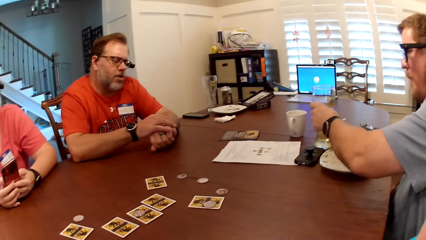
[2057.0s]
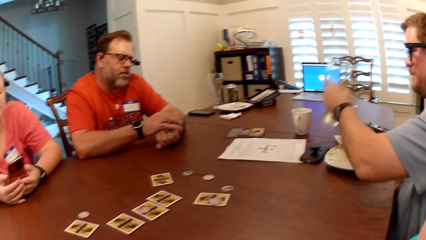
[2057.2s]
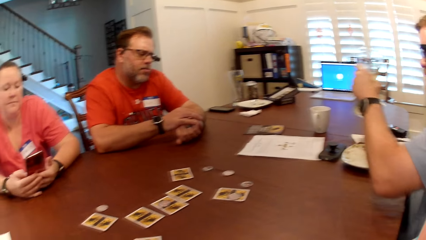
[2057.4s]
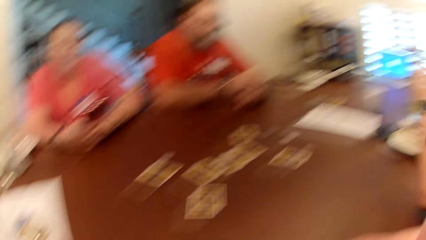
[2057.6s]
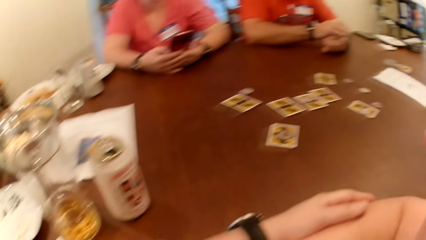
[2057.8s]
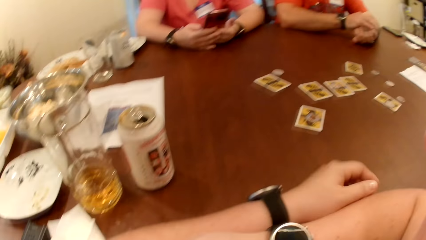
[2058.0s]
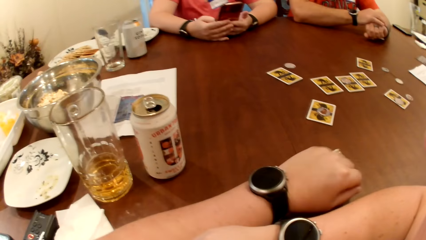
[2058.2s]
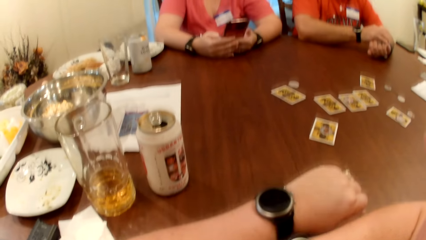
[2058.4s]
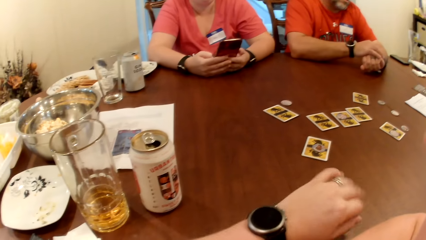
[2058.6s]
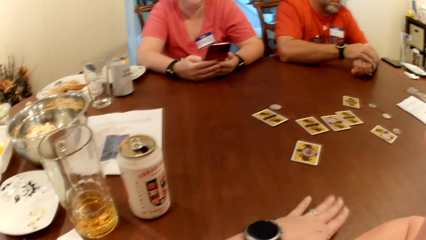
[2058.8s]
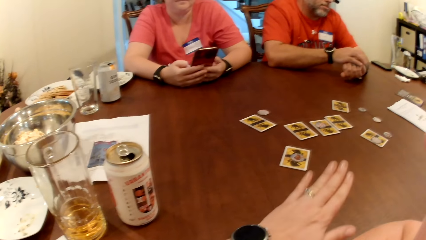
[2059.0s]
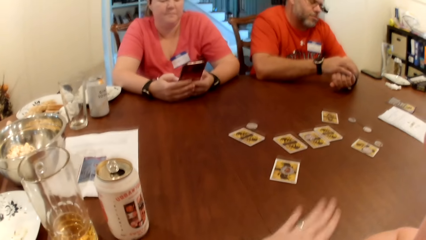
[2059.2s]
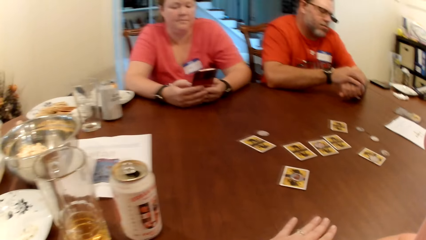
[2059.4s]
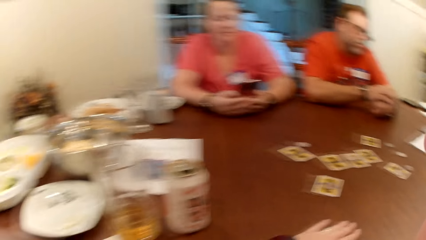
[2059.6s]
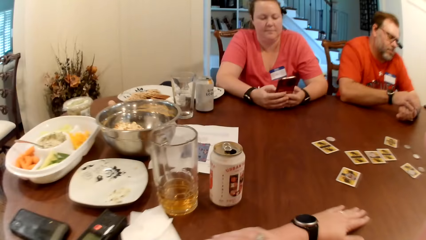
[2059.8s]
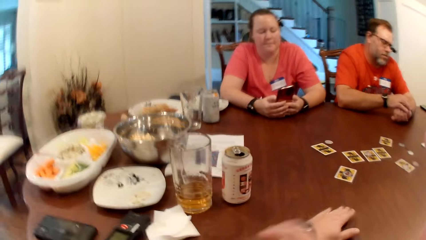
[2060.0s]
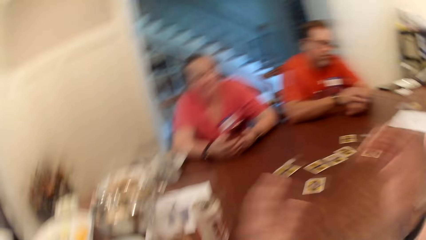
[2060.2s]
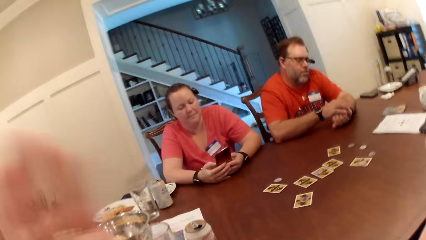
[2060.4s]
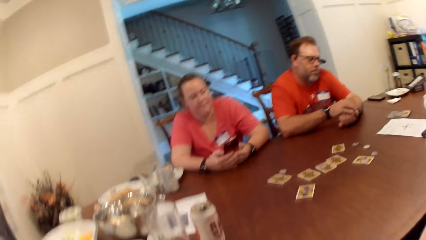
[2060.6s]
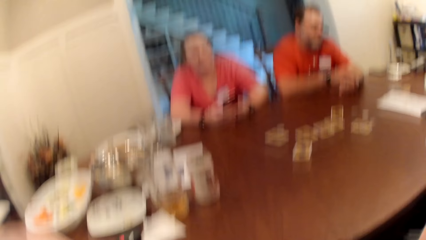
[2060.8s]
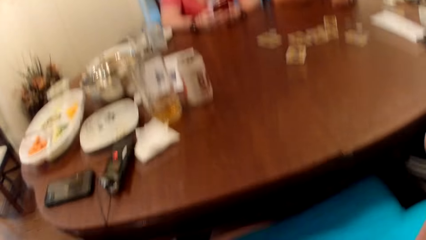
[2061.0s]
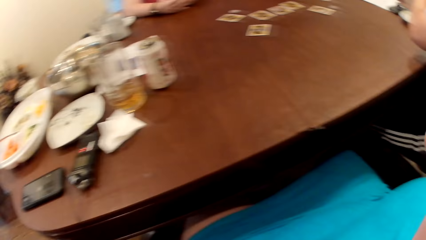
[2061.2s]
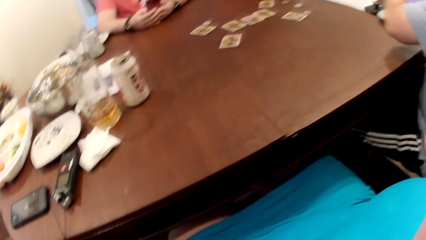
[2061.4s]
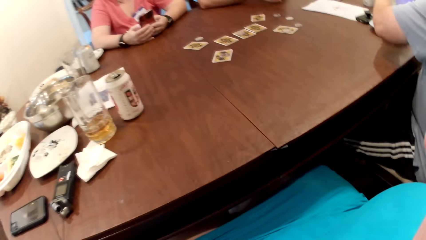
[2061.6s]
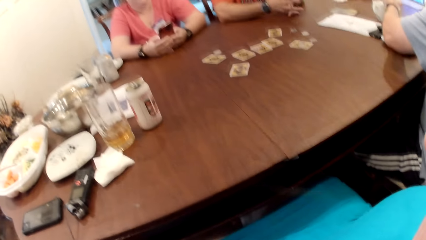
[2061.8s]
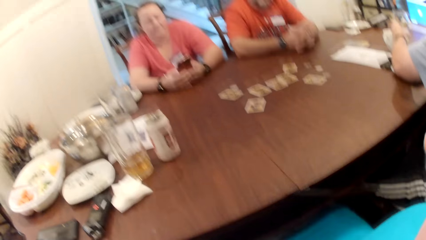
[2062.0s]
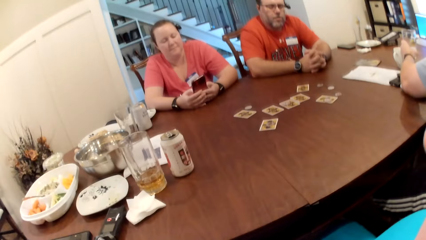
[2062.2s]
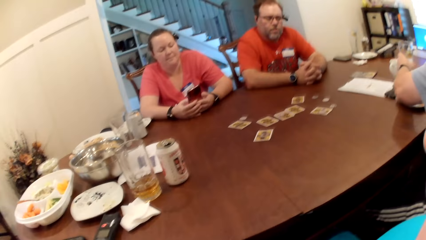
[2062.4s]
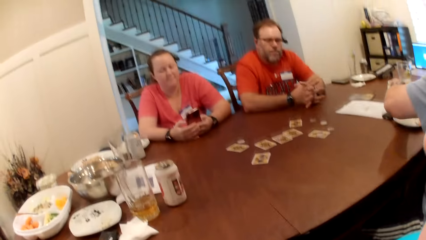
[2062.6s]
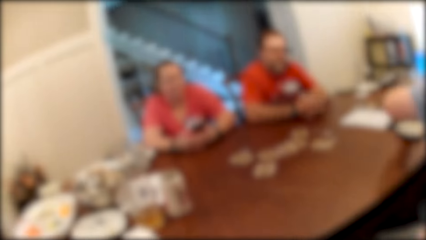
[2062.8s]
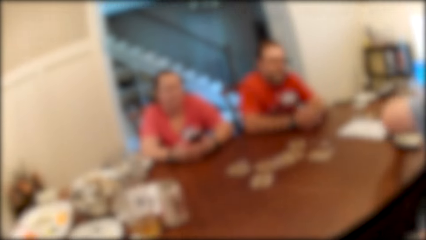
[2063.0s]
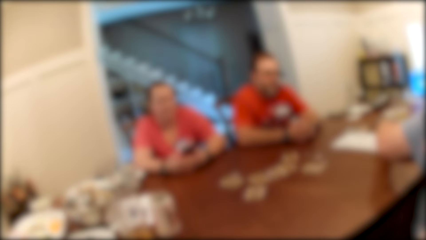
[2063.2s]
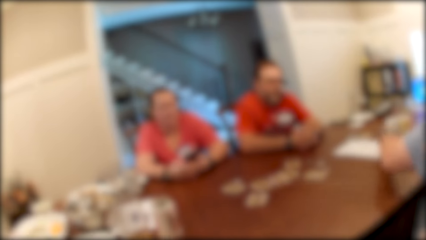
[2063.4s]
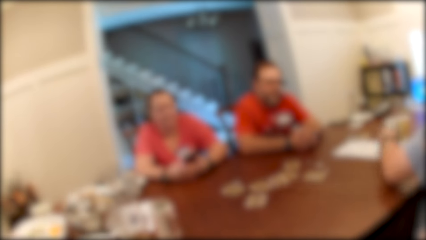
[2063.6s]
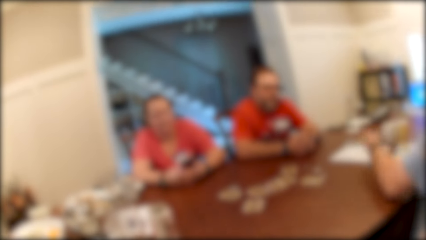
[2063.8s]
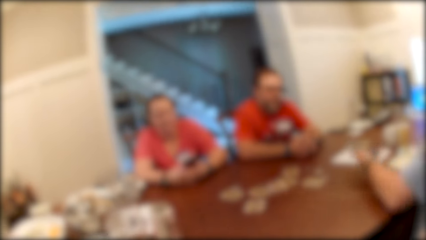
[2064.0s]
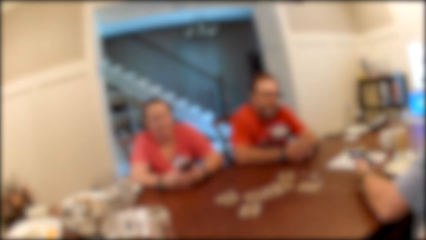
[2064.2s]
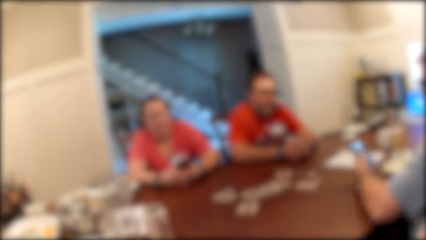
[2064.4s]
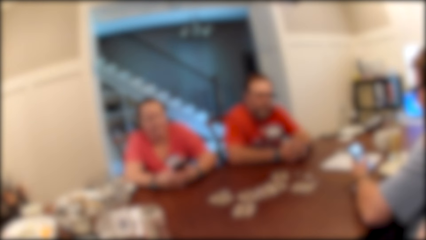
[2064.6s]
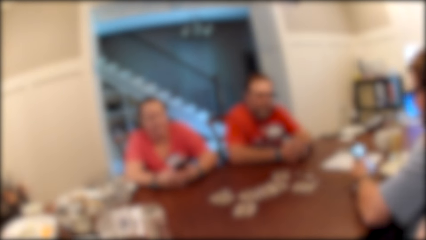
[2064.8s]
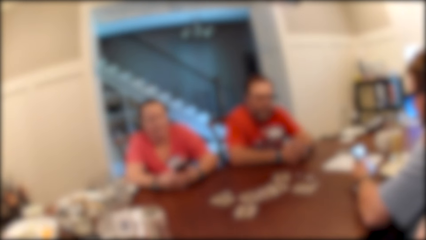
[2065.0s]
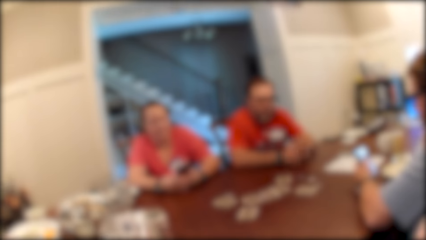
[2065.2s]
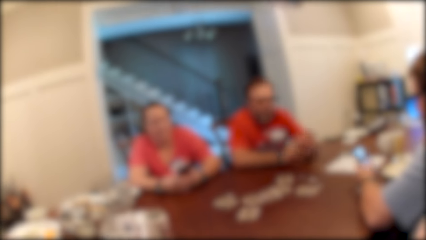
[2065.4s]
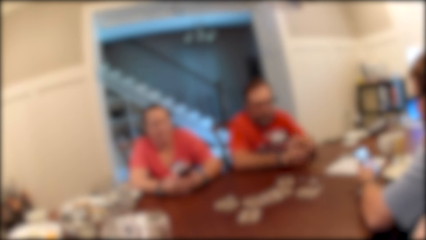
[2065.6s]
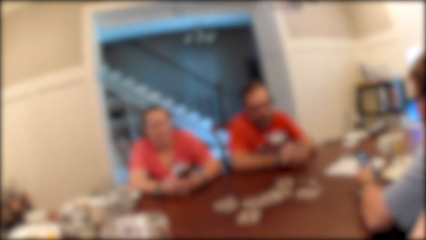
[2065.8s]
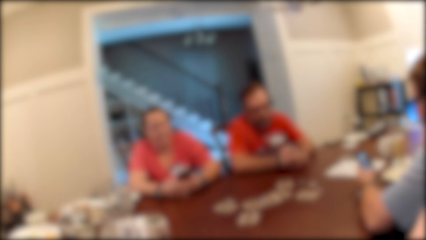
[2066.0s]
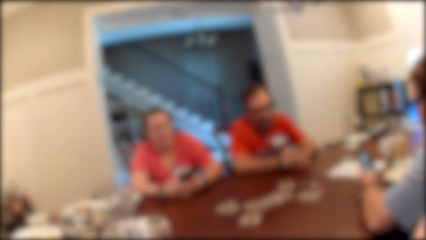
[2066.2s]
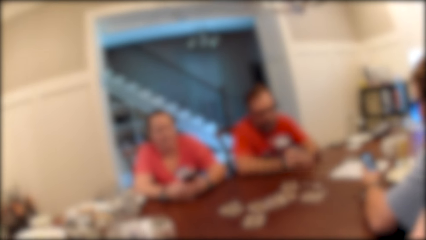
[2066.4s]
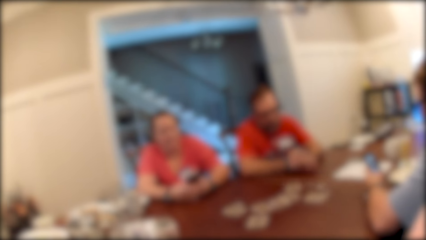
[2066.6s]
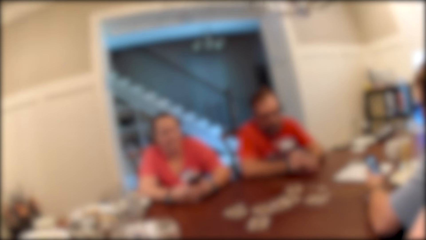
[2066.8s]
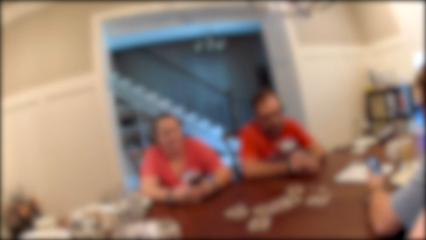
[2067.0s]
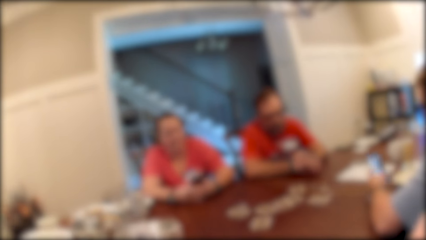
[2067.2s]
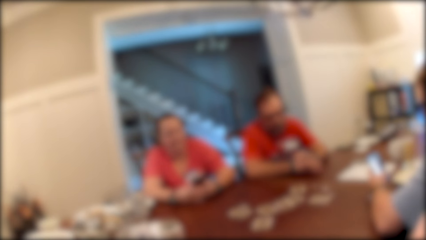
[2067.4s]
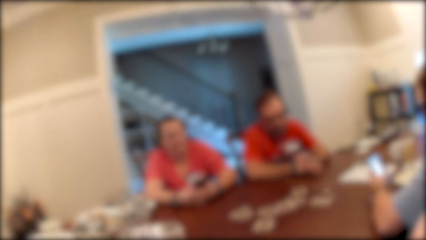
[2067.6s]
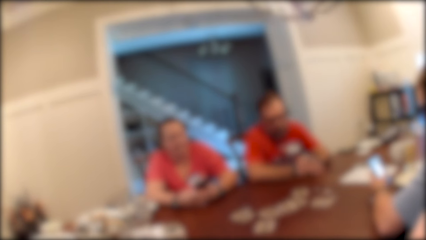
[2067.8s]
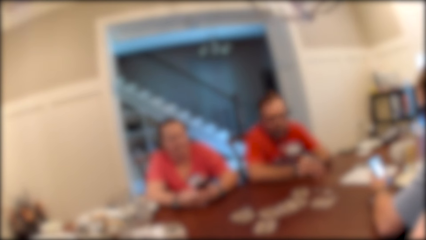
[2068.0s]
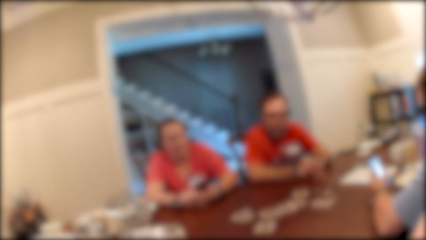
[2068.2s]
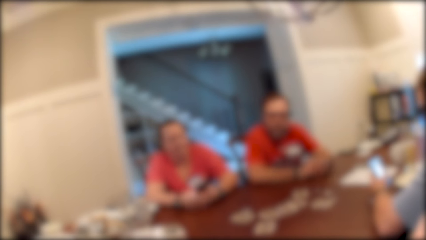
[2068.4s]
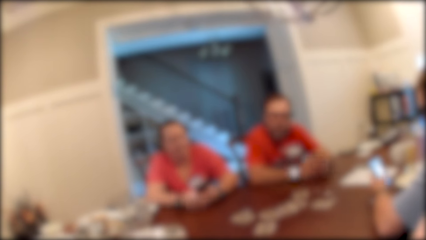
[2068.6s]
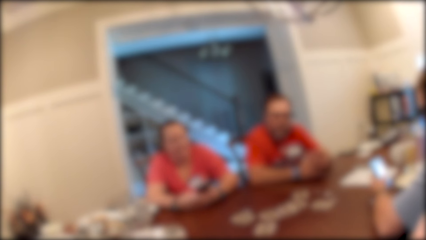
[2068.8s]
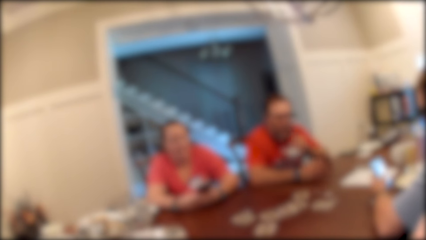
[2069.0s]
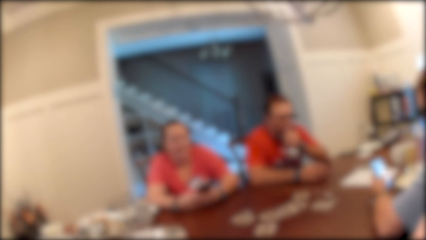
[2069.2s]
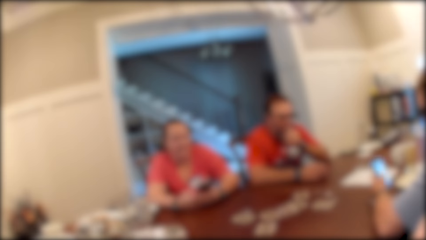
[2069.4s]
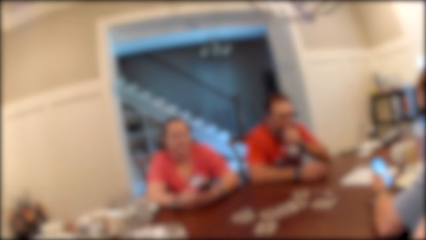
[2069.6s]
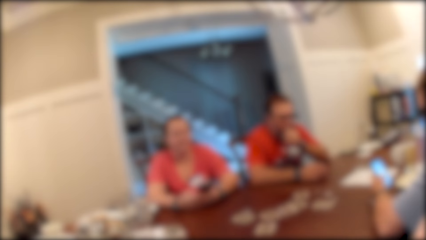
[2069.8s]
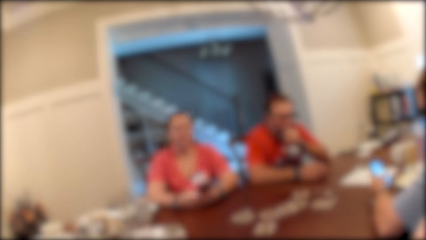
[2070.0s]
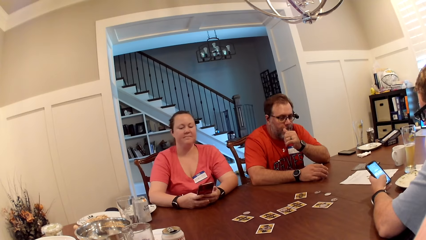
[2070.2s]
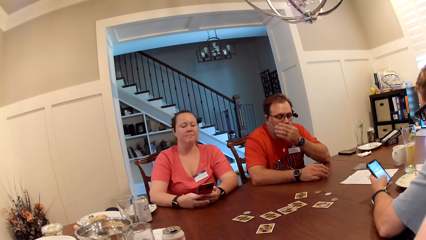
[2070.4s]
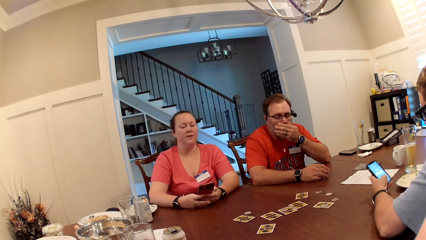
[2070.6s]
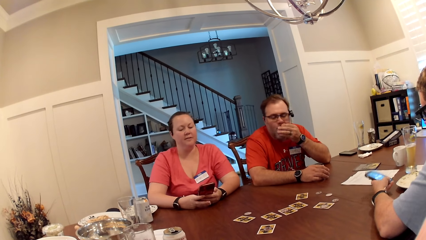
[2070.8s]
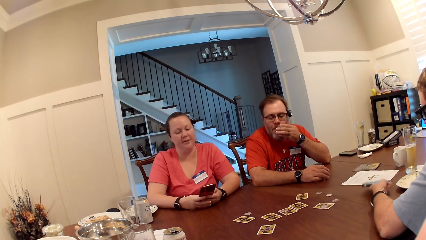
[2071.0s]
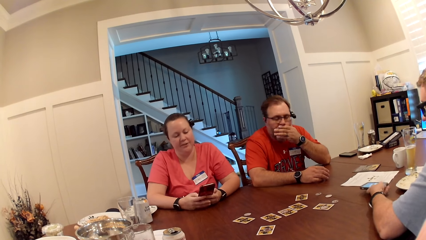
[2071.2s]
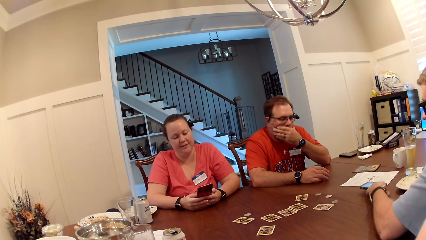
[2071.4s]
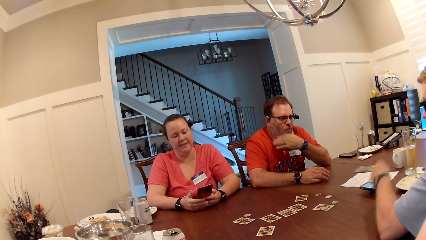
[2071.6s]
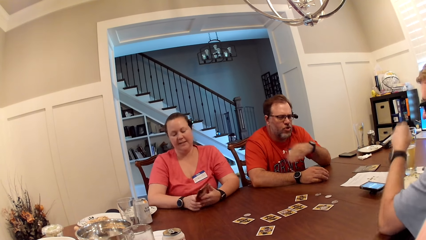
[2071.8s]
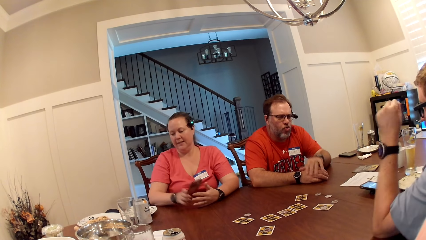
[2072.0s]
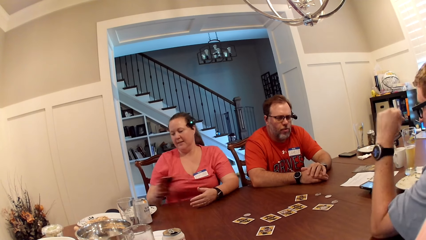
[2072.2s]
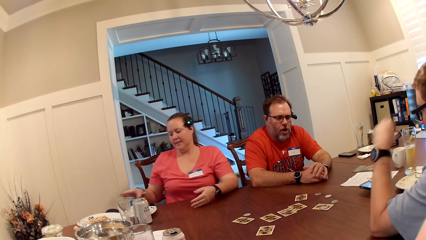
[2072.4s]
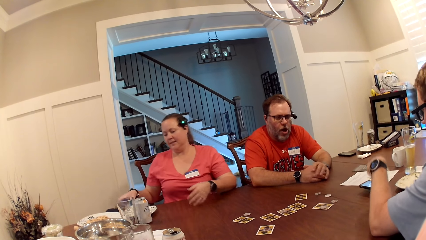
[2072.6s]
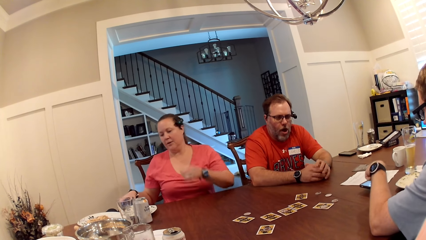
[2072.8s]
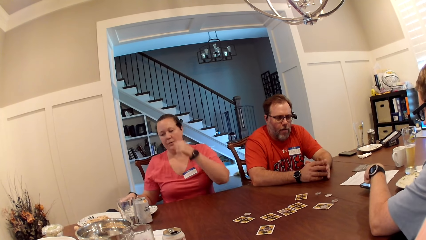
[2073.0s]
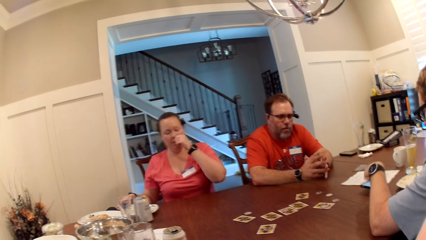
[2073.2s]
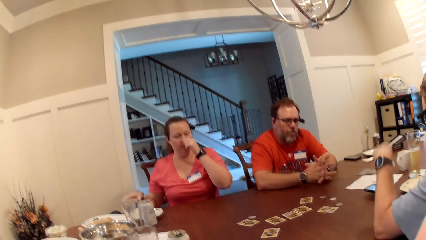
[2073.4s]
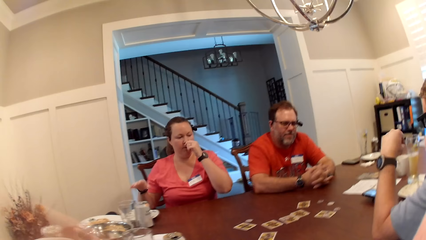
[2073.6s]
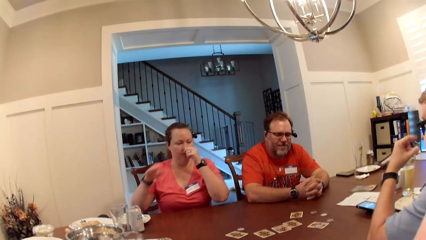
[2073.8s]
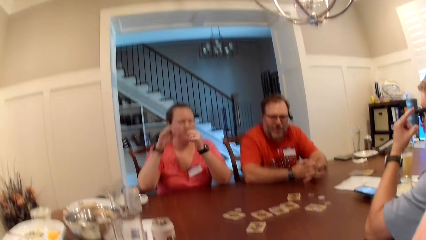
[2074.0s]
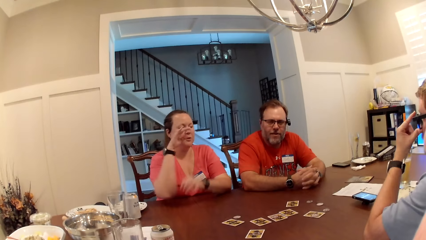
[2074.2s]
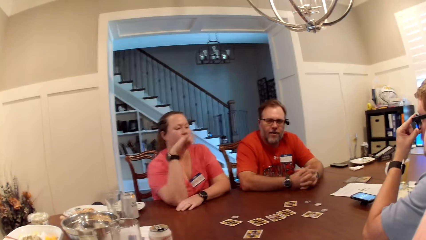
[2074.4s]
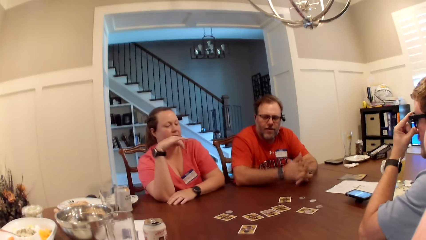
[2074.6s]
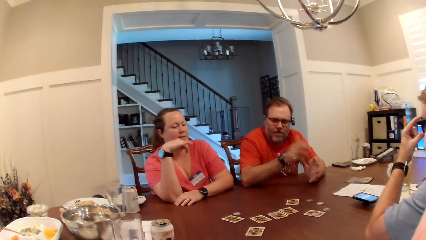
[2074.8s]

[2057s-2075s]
A man picks up a beer glass from the table with his left hand. The camera wearer taps the table with her left hand. She lifts her hands up. The man presses a phone with his left hand, places the phone on the table with his left hand, and taps the phone with his left hand.
